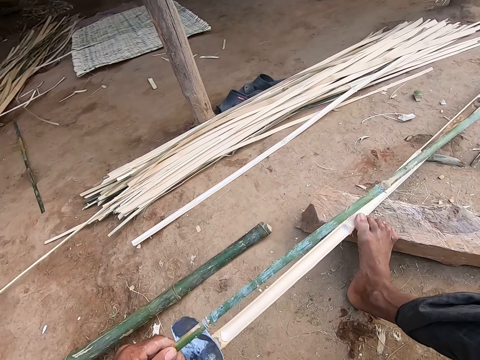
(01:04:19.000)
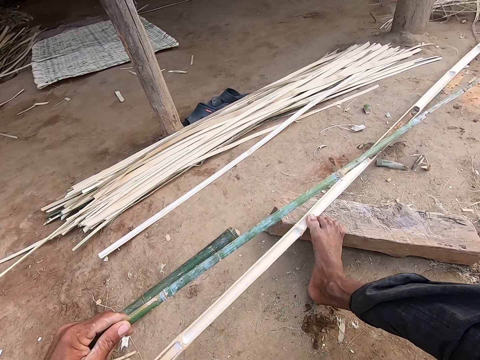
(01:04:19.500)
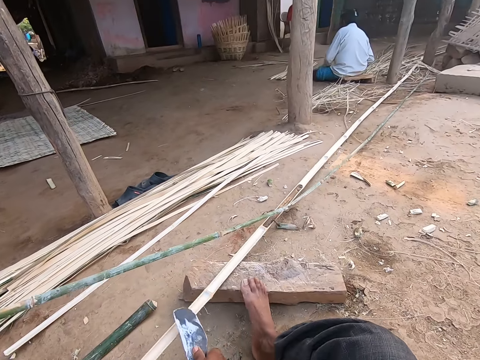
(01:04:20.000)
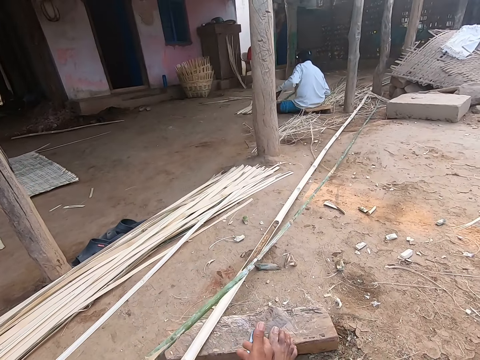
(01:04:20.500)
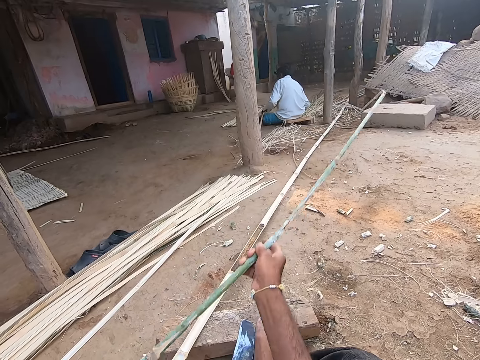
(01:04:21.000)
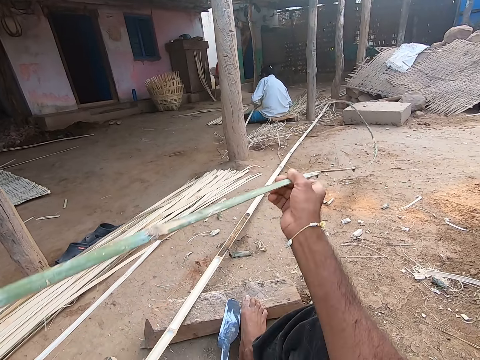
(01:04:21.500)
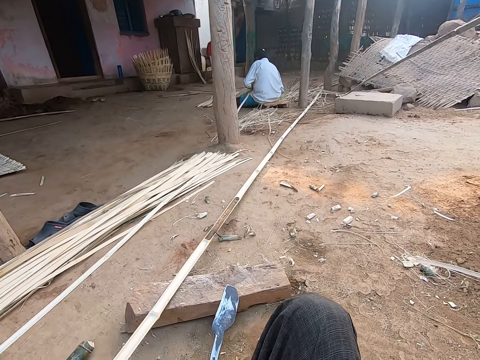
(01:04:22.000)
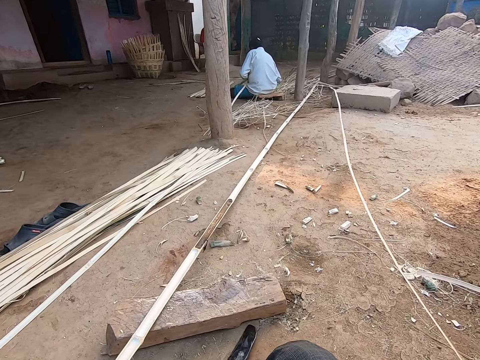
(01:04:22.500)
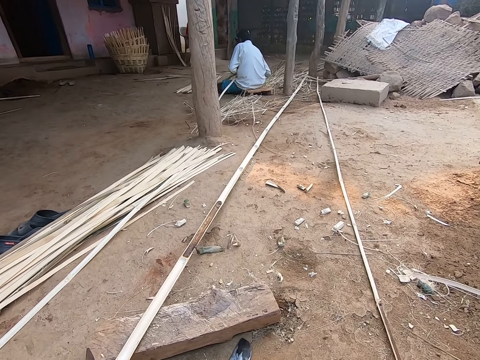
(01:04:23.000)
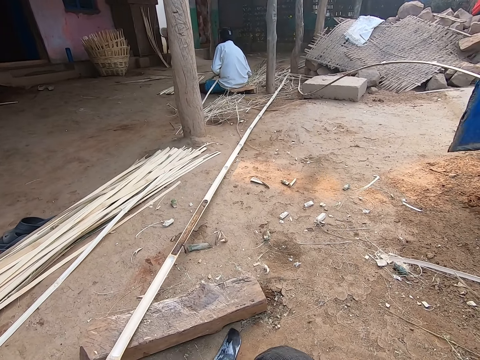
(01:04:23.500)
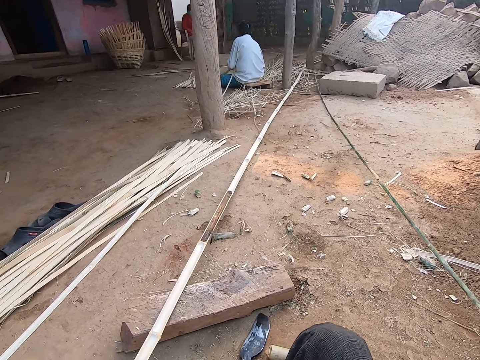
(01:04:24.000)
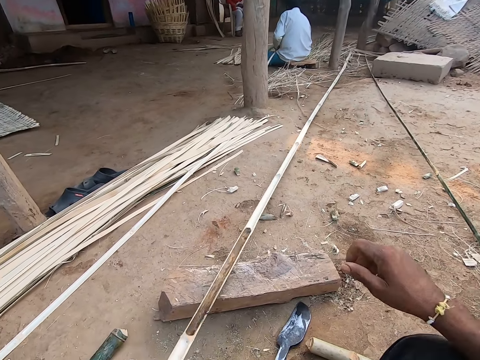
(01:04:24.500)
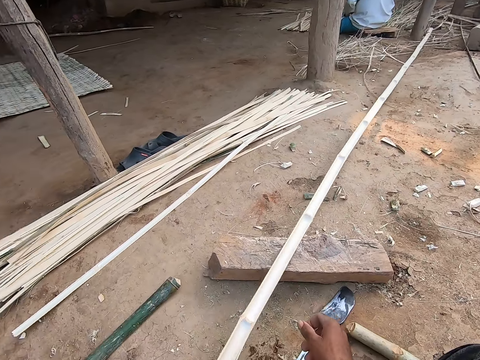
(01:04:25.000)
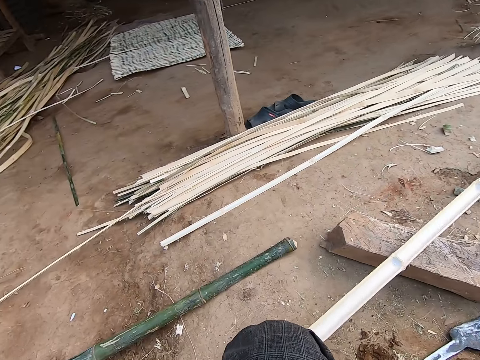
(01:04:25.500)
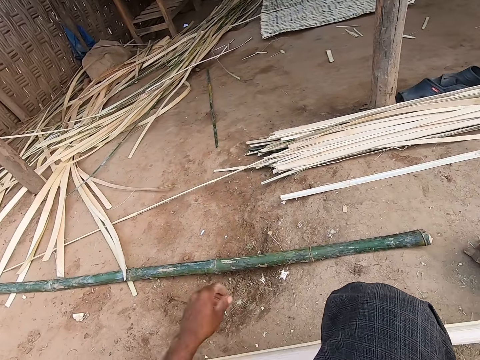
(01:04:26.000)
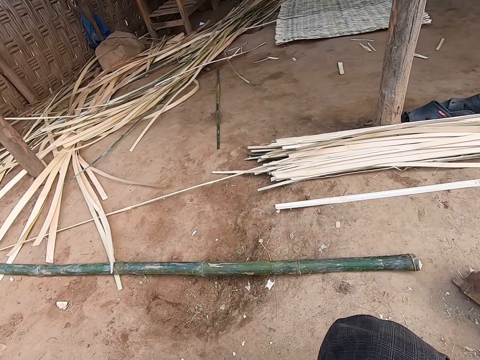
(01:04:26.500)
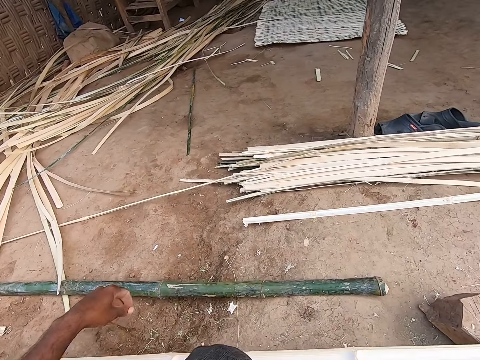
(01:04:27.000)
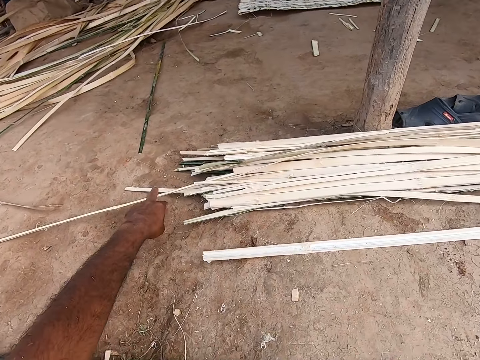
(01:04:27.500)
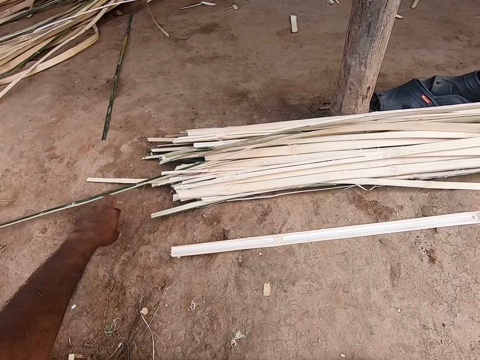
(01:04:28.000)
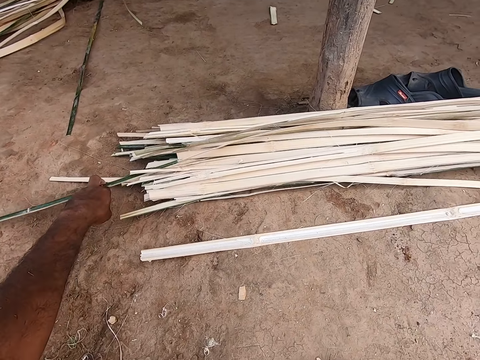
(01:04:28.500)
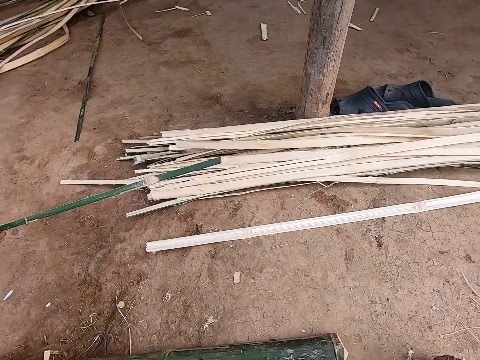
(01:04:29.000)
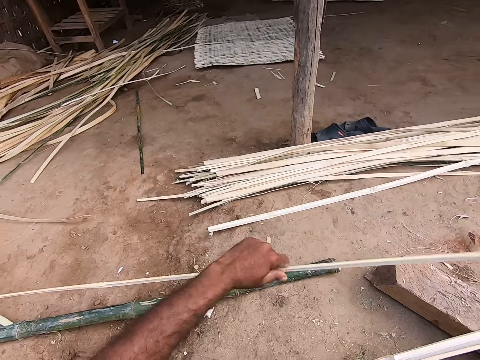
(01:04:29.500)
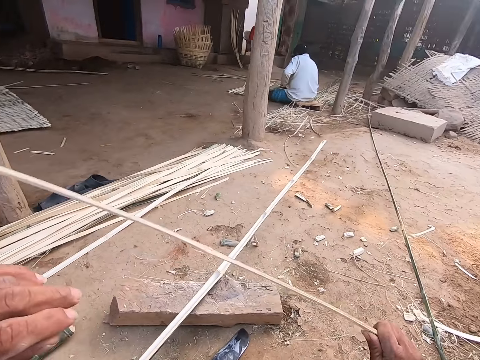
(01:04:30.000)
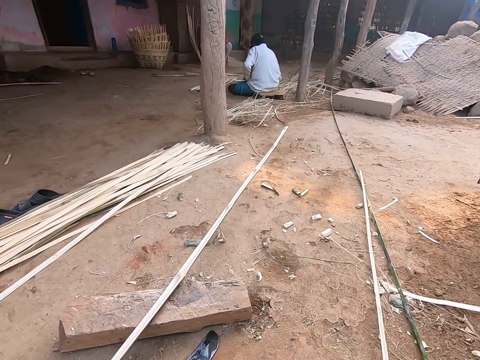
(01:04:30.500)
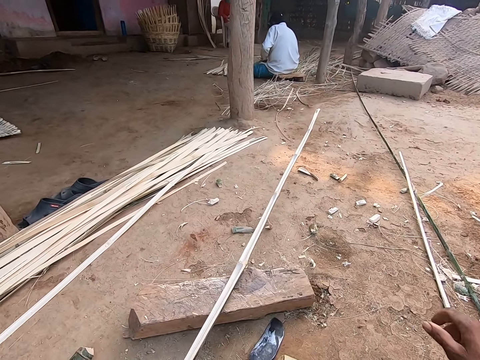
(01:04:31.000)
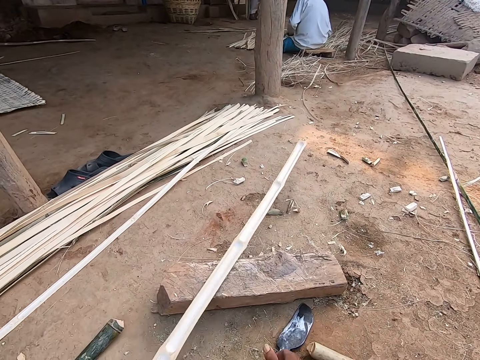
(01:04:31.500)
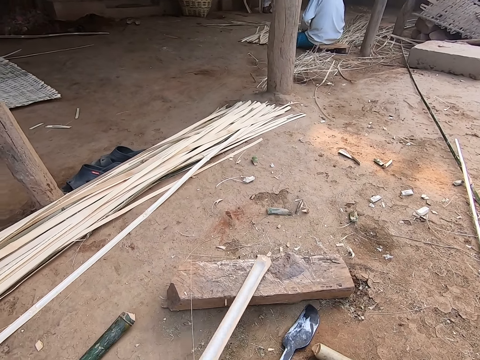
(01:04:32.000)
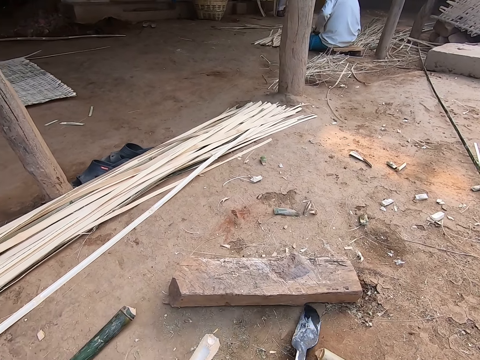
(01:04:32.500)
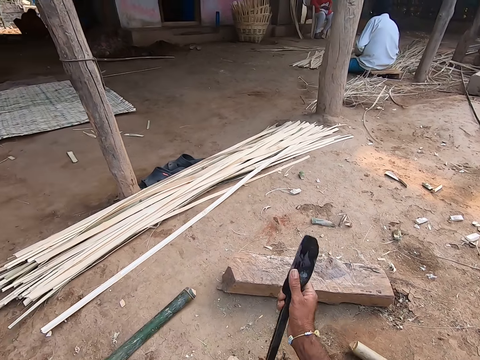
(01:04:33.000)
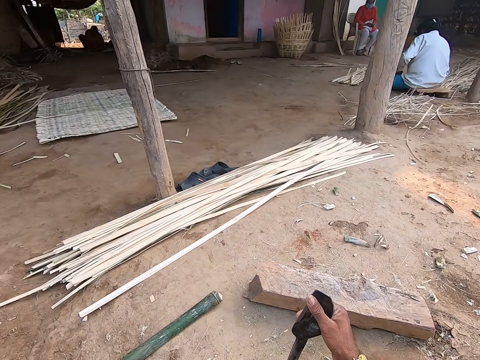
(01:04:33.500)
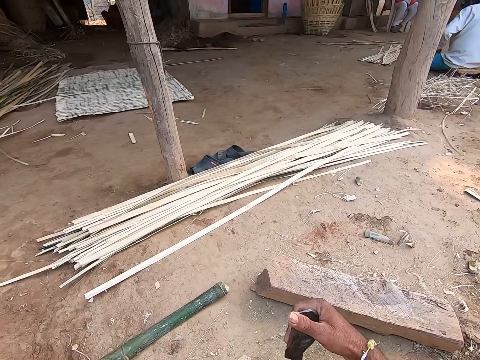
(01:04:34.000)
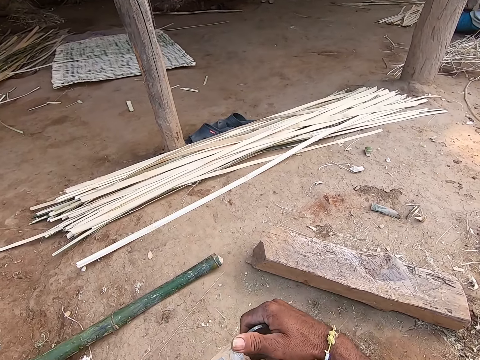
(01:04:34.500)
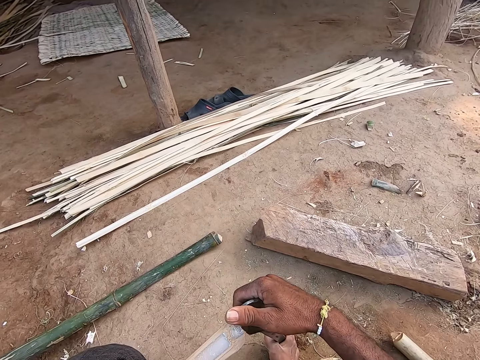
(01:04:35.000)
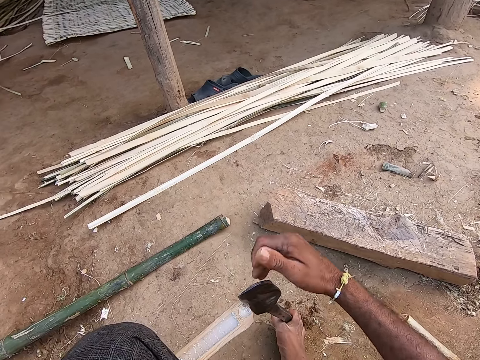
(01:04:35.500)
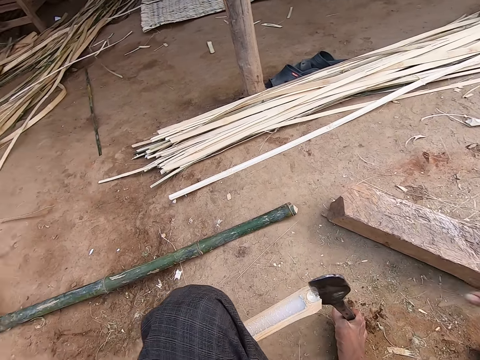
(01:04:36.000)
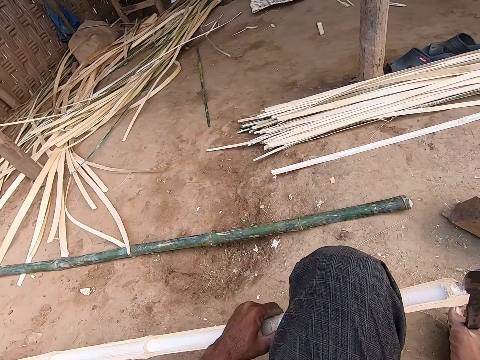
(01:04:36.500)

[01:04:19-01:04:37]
The camera wearer drops the knife on a plank on the floor with his right hand. He holds the bamboo strip with both hands. He lifts the stick. He drops the bamboo strip on the floor with both hands. He pulls the bamboo strip on the floor with his left hand. He picks up a bamboo strip from a heap of bamboo strips on the floor with his left hand. He passes the bamboo strip from his left hand to his right hand. He drops the bamboo strip on the floor with his right hand. He pulls the bamboo strip on the floor with his left hand. He picks up the knife from the floor with his right hand. He places the knife on the bamboo strip with his right hand. He attaches the blade to the stick. He hits the knife on the bamboo strip with his right hand.

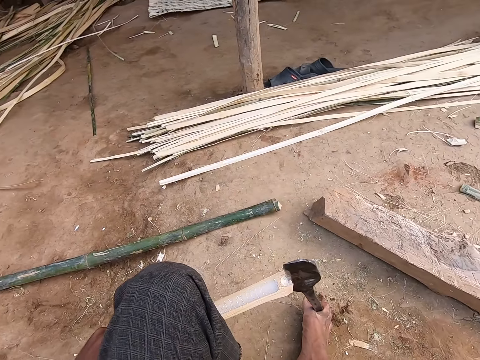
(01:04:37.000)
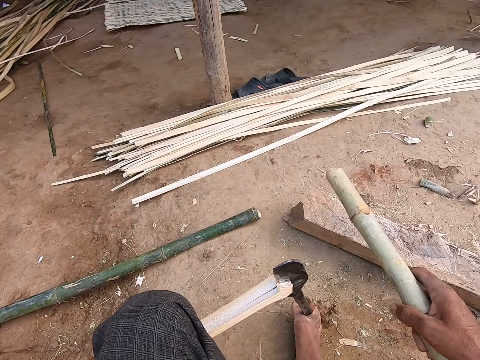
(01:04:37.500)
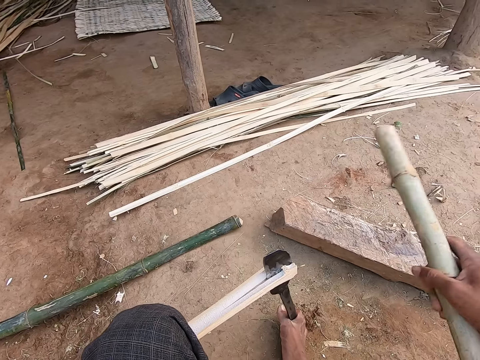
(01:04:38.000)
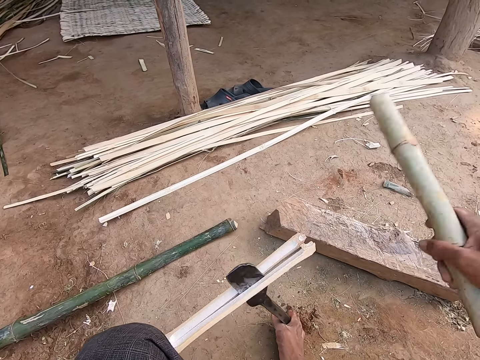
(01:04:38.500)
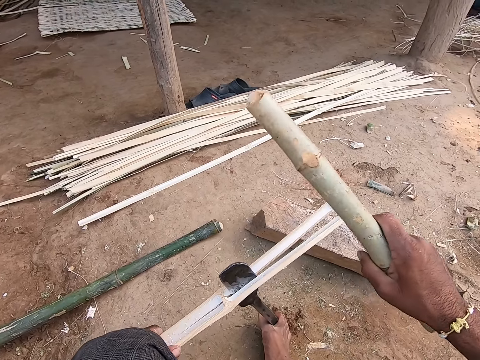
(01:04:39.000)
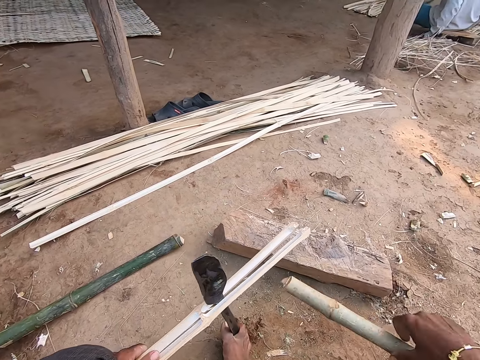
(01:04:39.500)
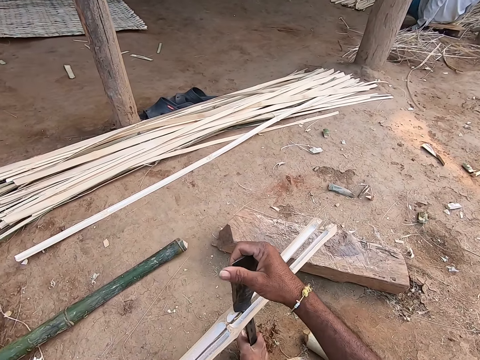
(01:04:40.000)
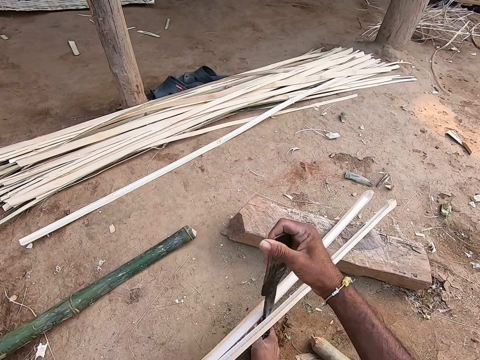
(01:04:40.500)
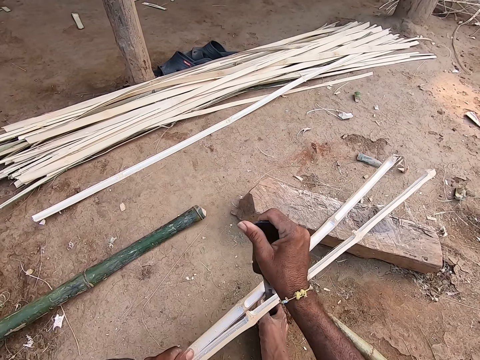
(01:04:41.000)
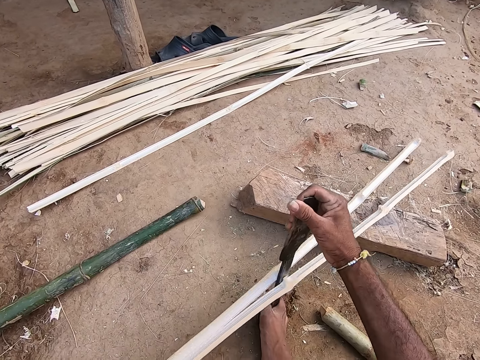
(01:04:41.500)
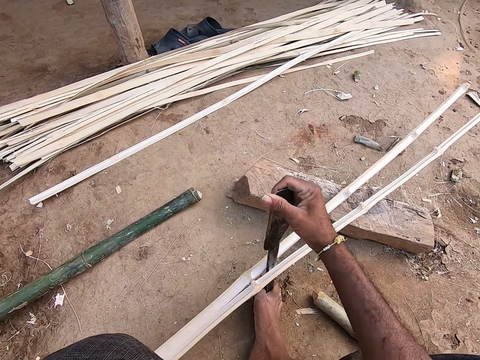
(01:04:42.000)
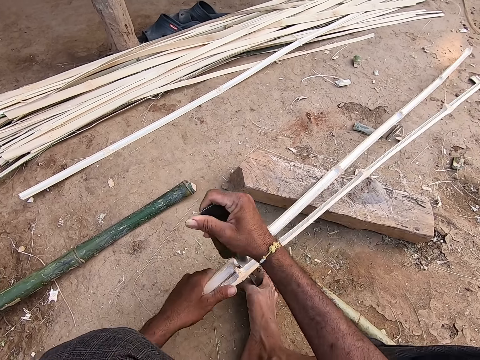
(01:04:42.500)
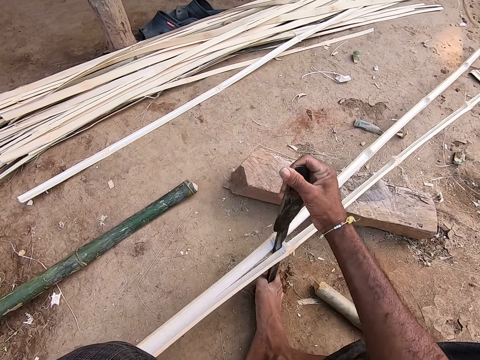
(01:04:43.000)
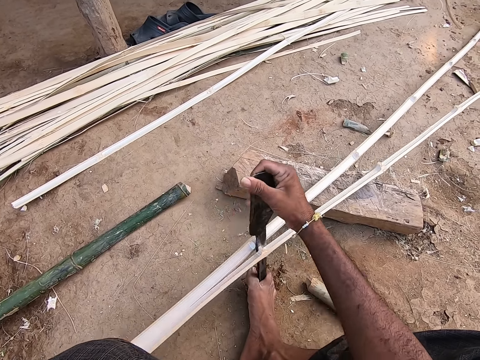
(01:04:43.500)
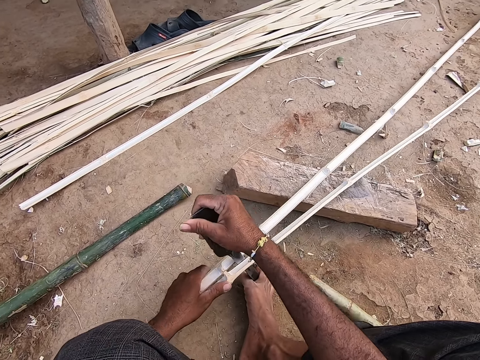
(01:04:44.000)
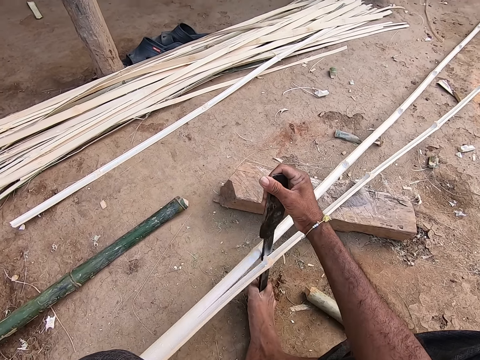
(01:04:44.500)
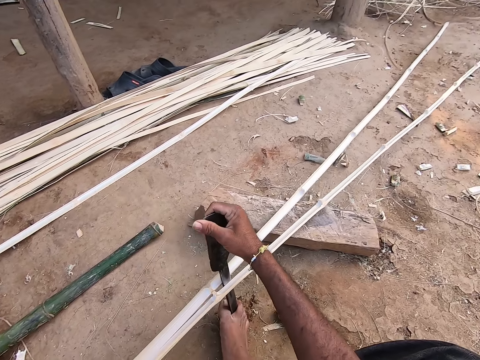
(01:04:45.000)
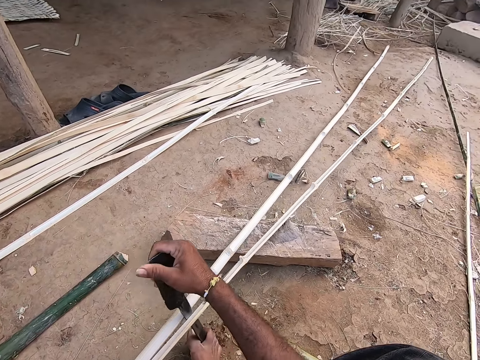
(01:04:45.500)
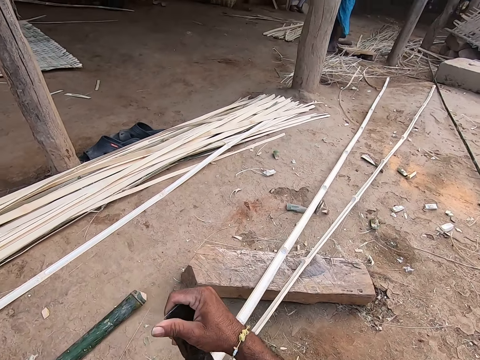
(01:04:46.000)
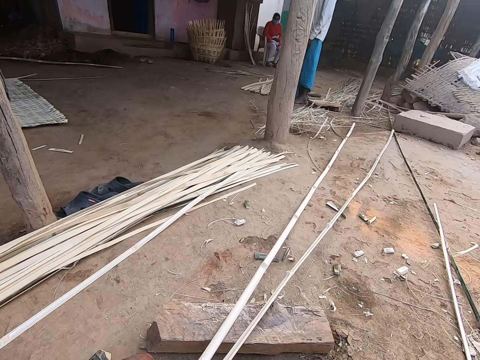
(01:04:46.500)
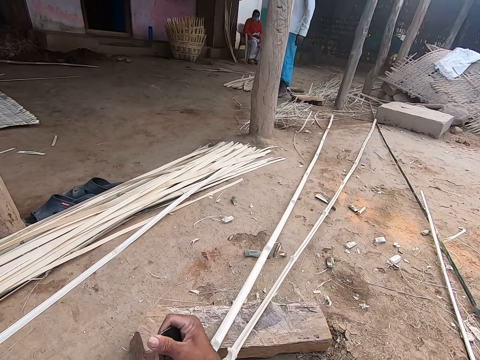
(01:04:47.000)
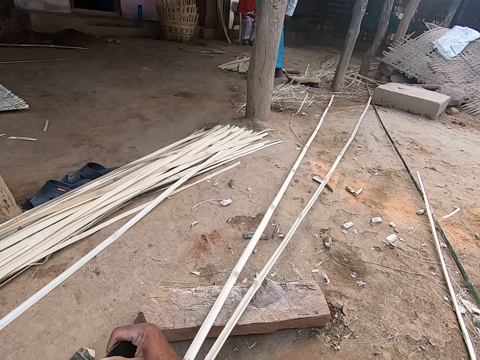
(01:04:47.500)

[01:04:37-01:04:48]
The camera wearer hits the knife on the bamboo with the bamboo in his right hand. He hits the bamboo strip with the bamboo in his right hand. He drops the bamboo on the floor with his right hand. He splits the bamboo strip with the knife in his right hand.
